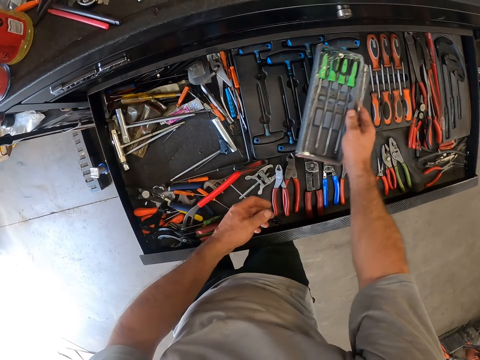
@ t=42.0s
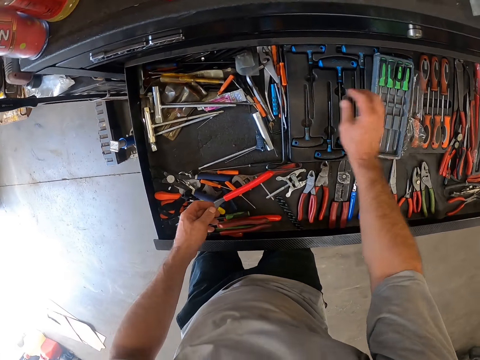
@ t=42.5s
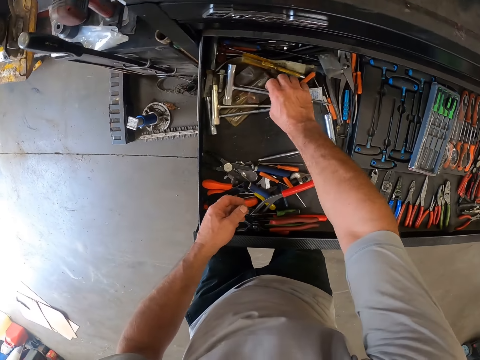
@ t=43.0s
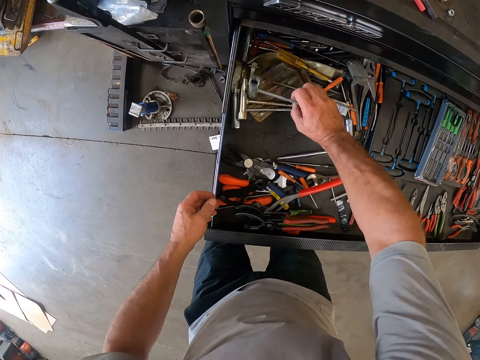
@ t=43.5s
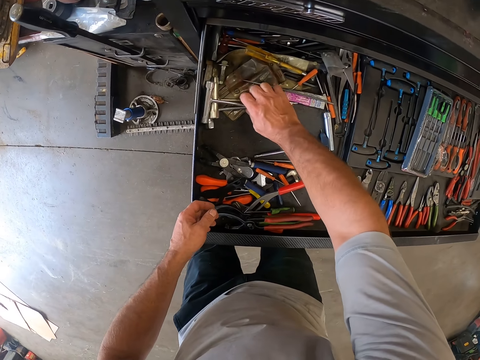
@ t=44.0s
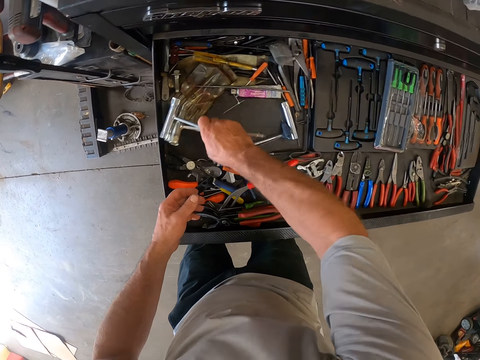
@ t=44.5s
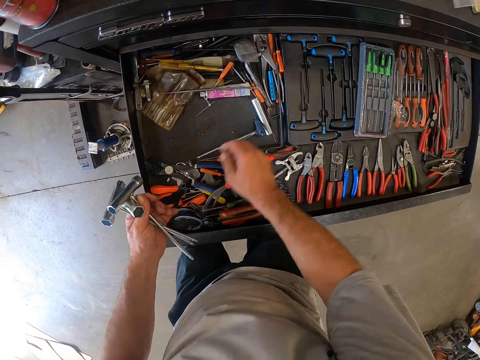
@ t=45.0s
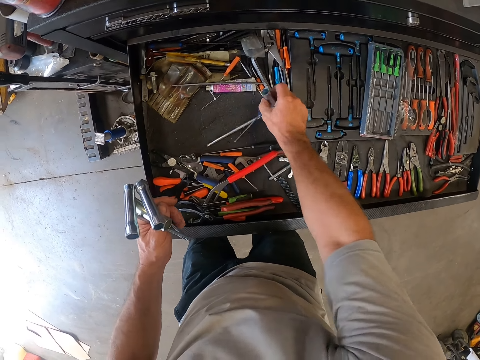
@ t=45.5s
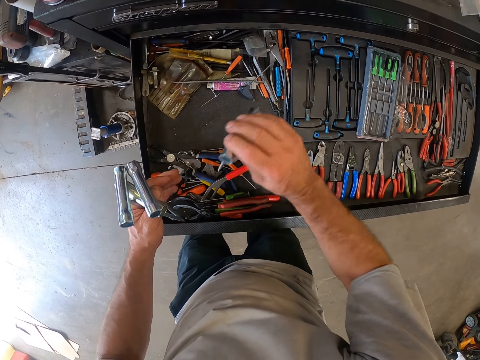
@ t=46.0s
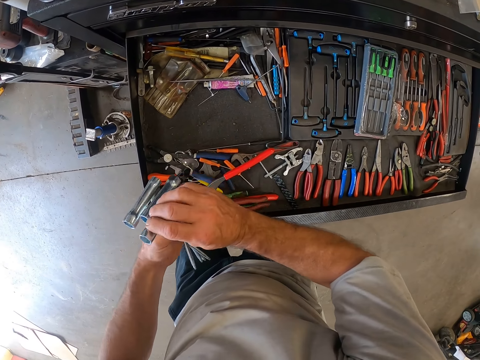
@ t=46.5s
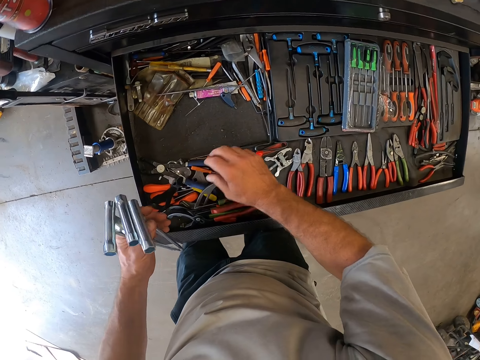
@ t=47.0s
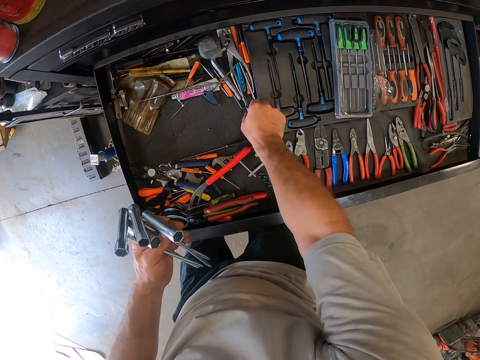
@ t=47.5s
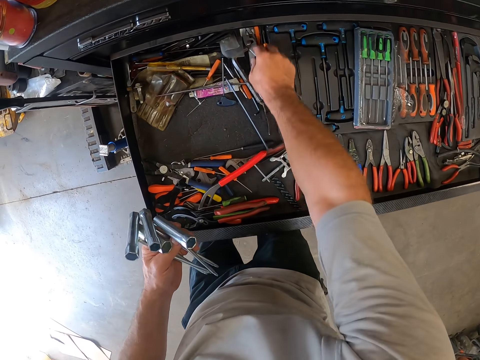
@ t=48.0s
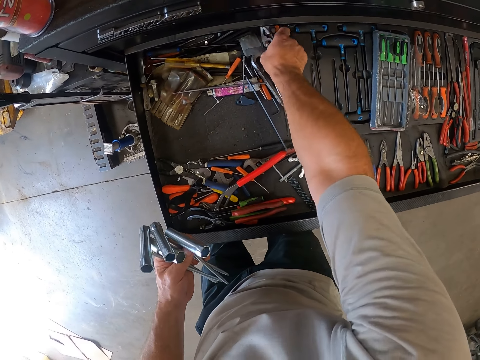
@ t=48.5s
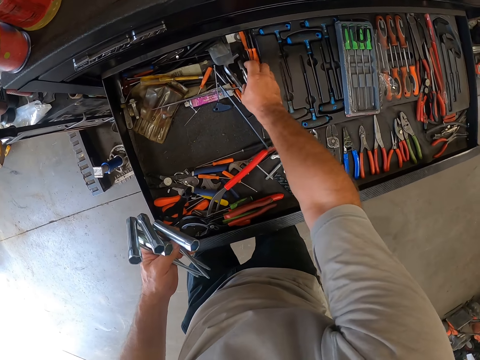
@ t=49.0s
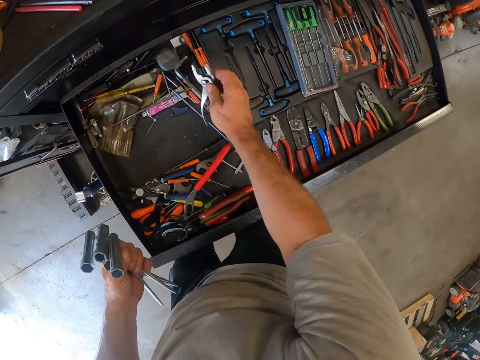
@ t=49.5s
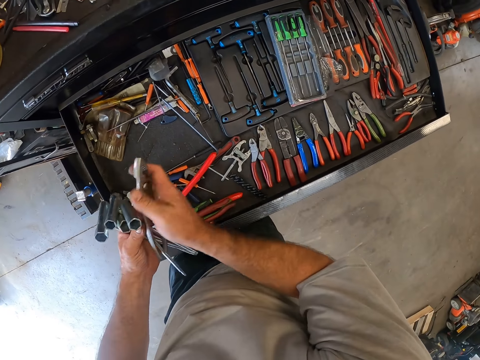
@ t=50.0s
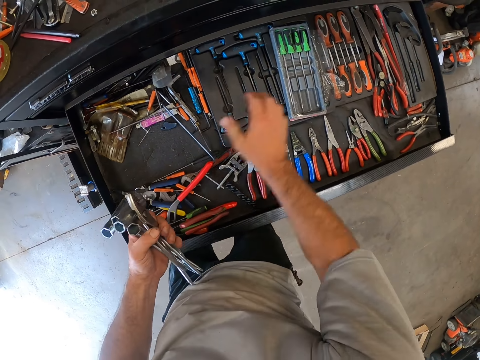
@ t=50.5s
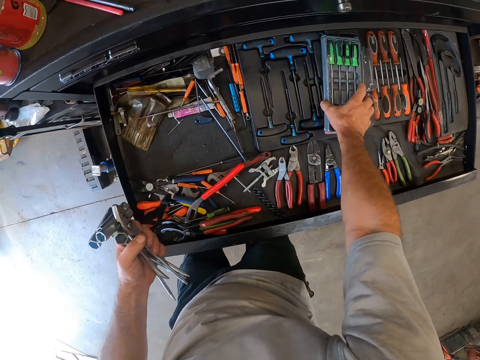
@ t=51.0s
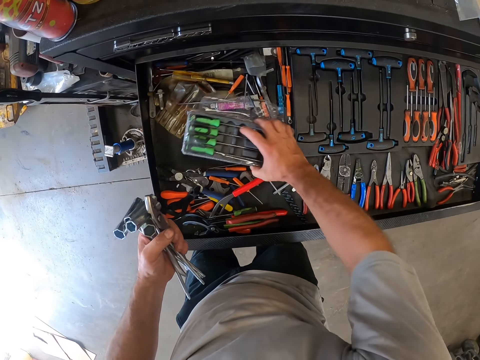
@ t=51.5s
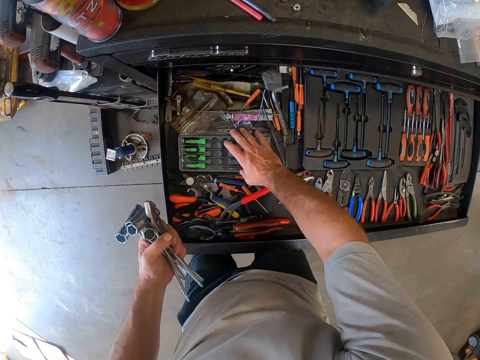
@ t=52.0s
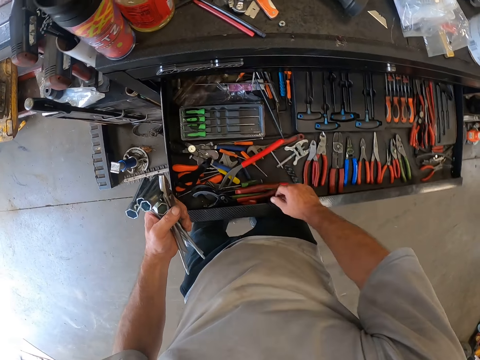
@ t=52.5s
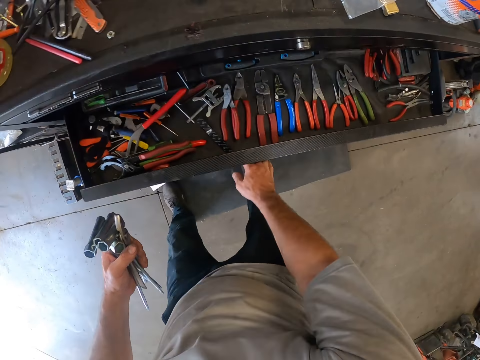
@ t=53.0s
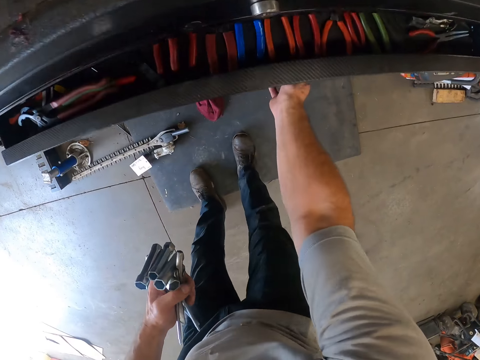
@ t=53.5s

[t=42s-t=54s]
The camera wearer picks up a spanner in the drawer with his right hand. He picks up two spanners in the drawer with his right hand and passes the spanners to his left hand. He picks up a spanner in the drawer with his right hand and passes the spanner to his left hand. He moves. He picks up a plier in the drawer with his right hand. He moves a pack of screwdrivers in the drawer. He closes the drawer.

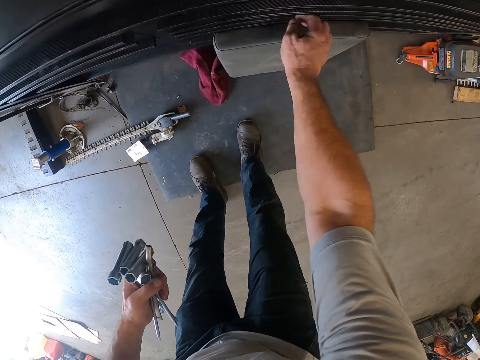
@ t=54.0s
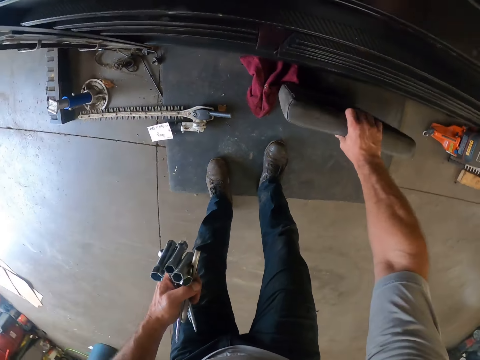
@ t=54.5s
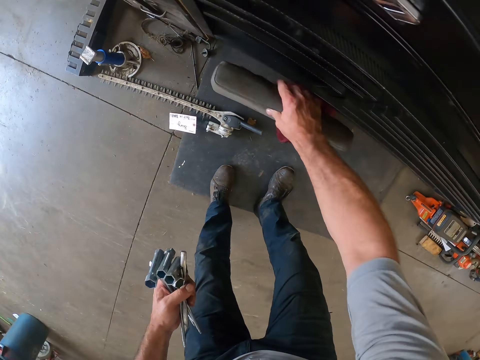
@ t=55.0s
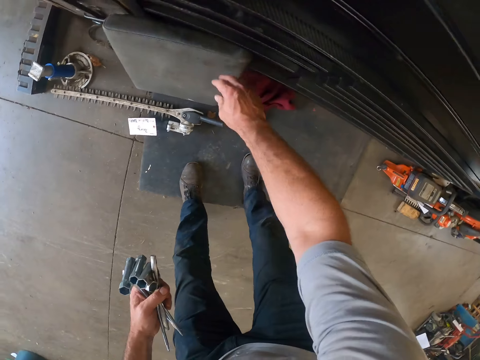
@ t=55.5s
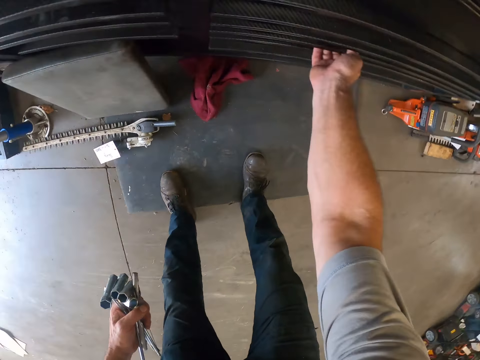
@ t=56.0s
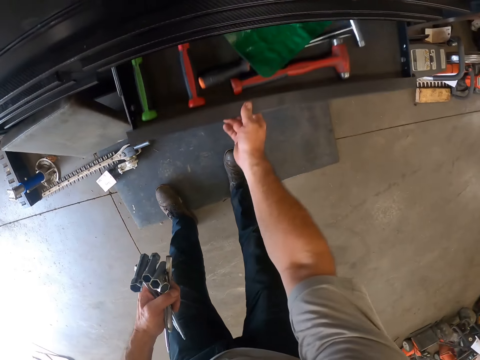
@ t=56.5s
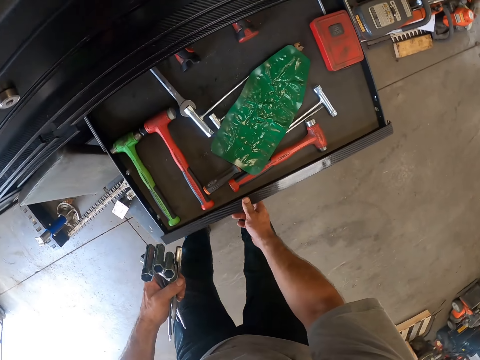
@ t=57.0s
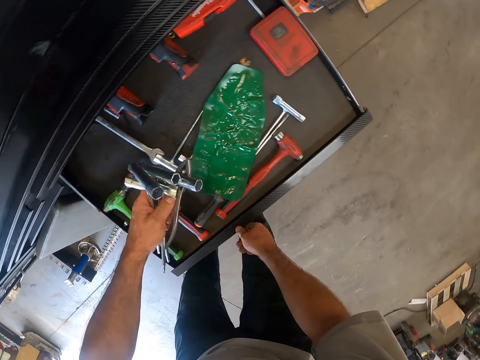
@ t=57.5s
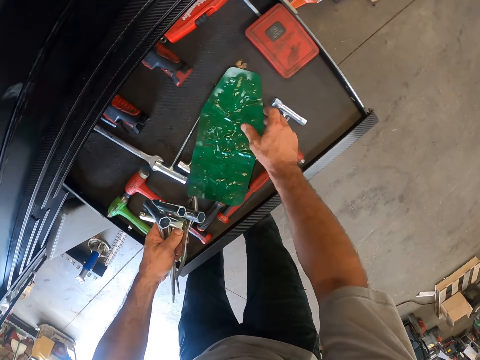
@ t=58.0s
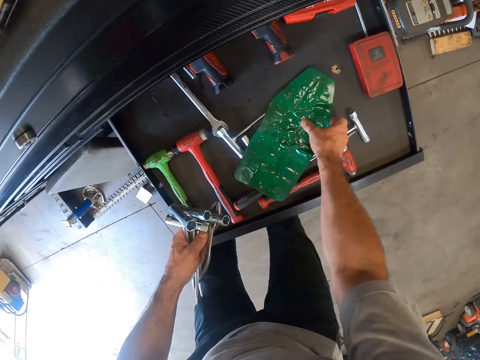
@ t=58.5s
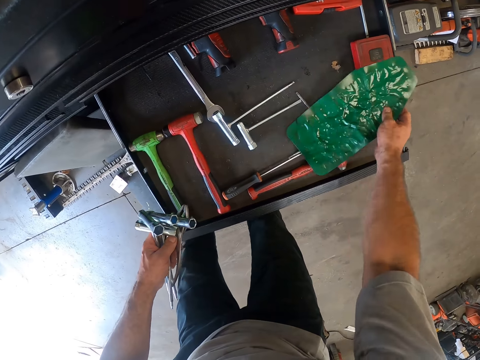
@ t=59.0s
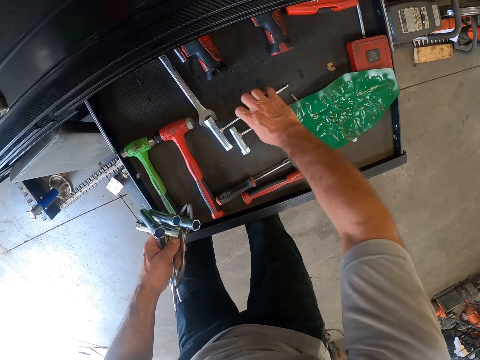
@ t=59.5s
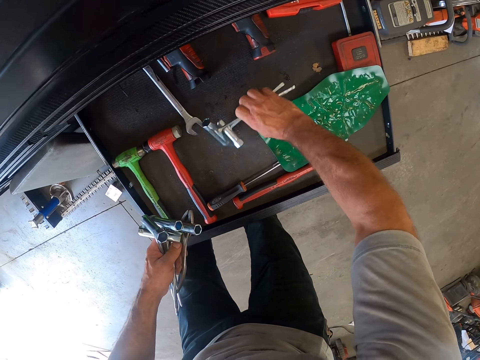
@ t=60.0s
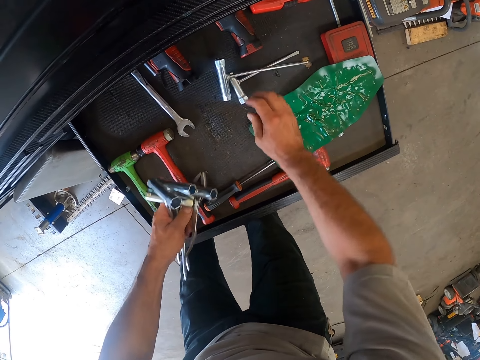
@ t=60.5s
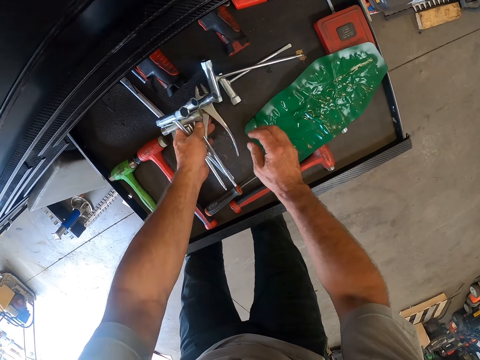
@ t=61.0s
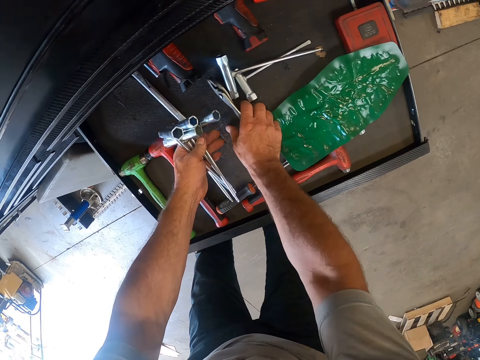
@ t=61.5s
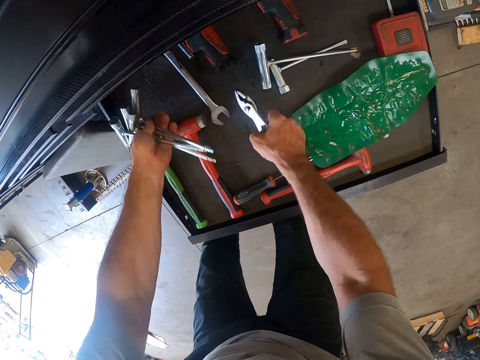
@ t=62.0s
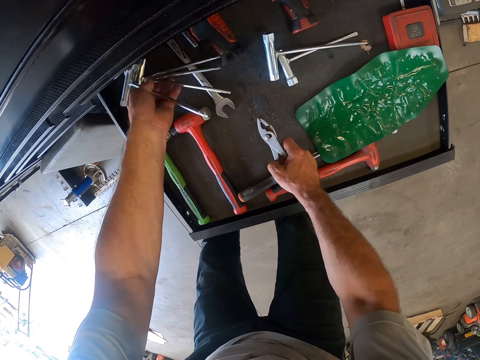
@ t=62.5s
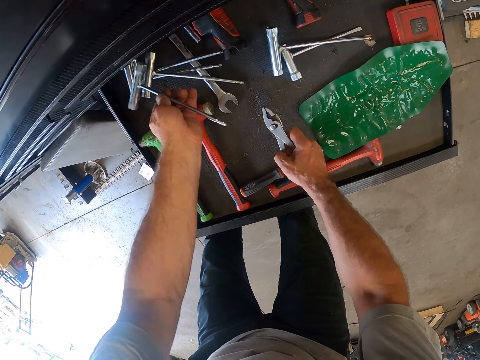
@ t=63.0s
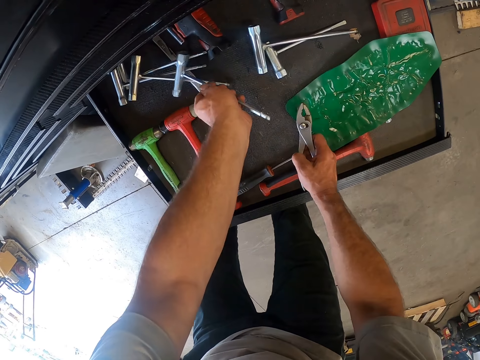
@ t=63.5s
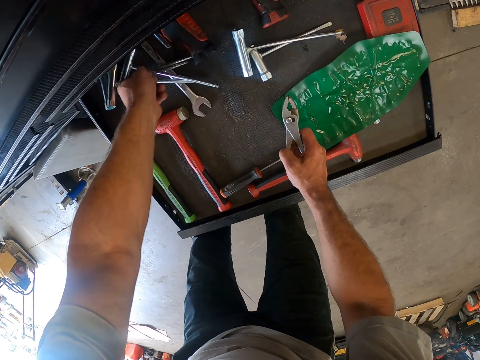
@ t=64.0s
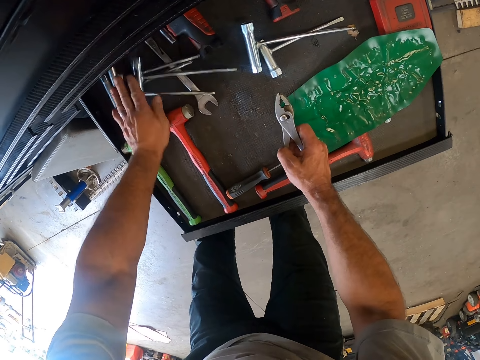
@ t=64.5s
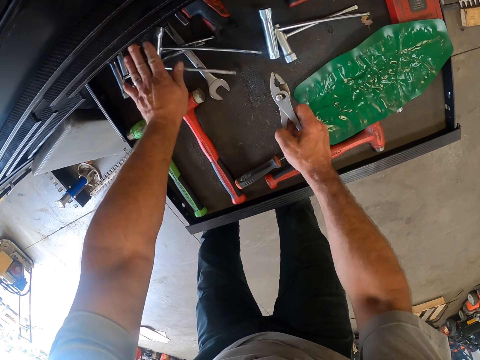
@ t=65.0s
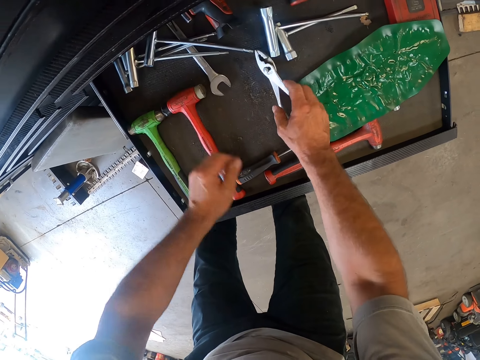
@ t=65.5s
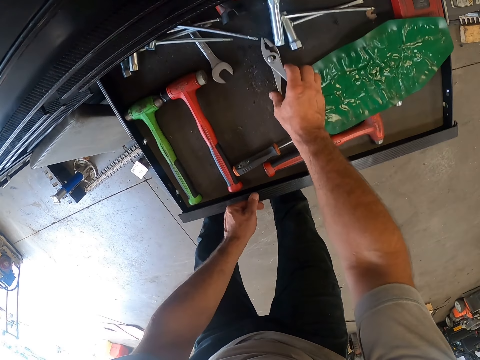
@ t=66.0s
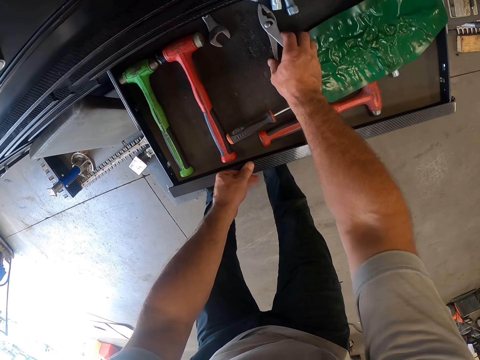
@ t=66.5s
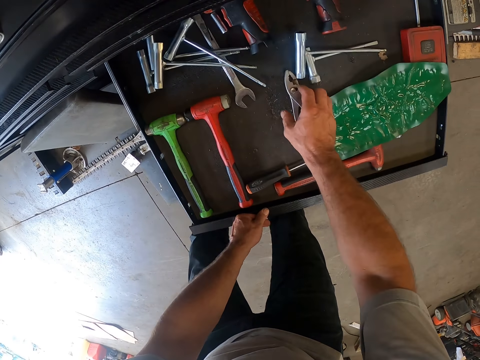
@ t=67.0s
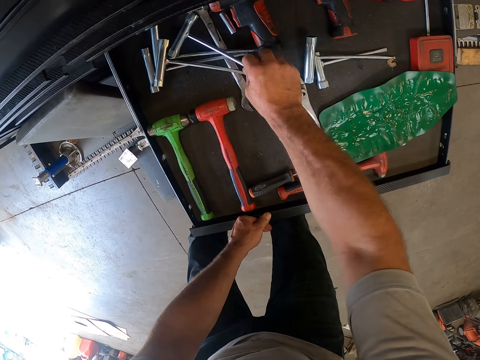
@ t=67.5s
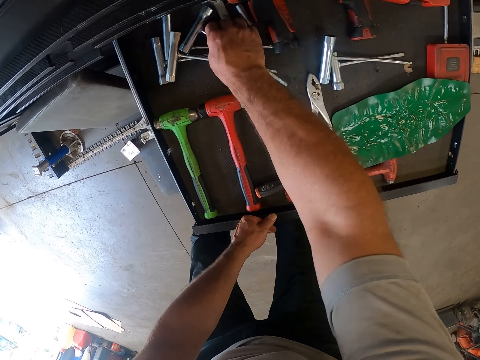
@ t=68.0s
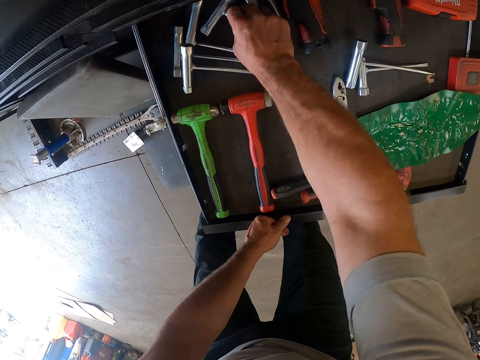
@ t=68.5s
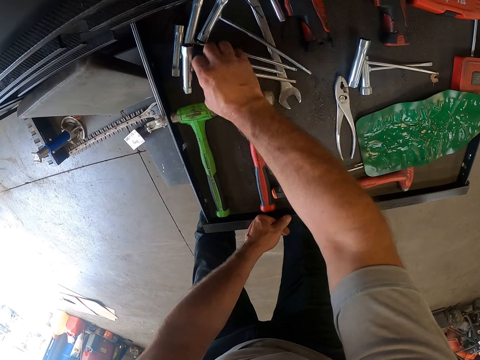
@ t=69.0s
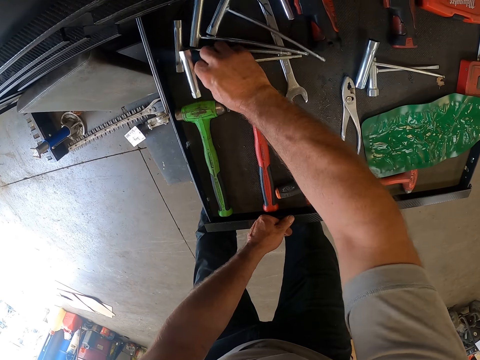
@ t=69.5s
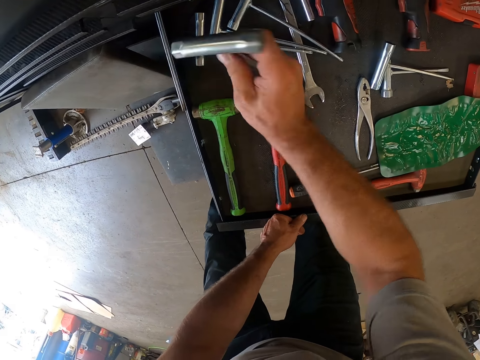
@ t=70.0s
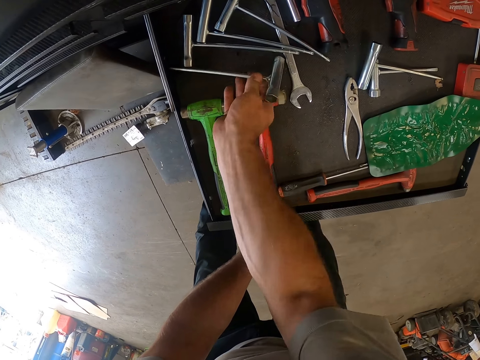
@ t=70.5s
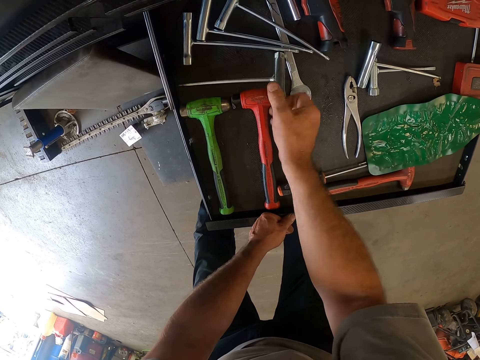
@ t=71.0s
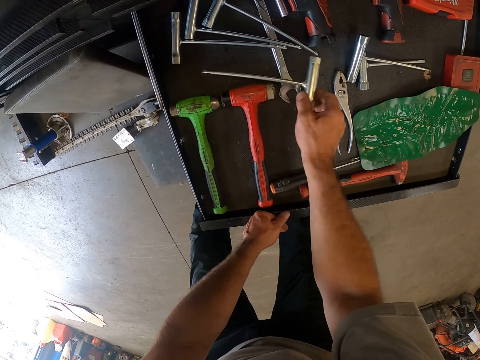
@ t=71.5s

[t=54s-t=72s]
The camera wearer moves a chair cushion on the floor. He opens another lower drawer on the cabinet. He adjusts a flat sheet in the drawer and adjusts the spanners in the drawer. He drops the plier in his left hand in the drawer. He picks up the plier in the drawer. He drops the spanners in his left hand in the drawer. He drops the plier in the drawer. He adjusts the spanners in the drawer.
